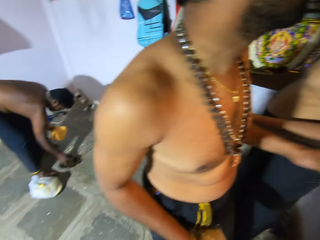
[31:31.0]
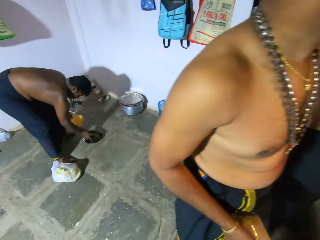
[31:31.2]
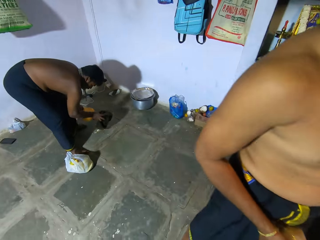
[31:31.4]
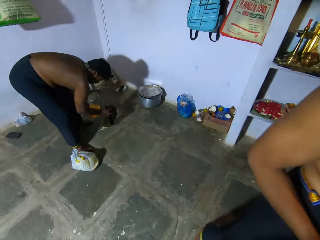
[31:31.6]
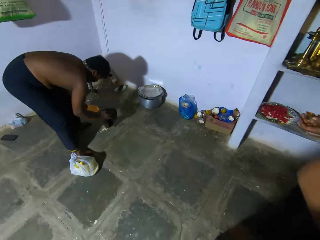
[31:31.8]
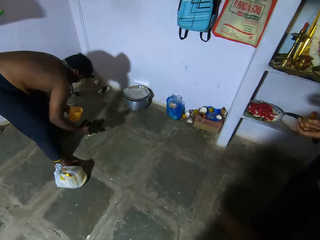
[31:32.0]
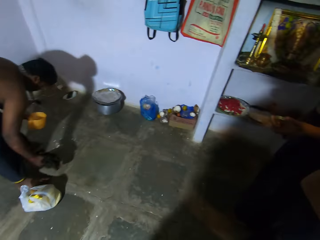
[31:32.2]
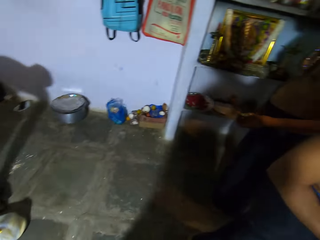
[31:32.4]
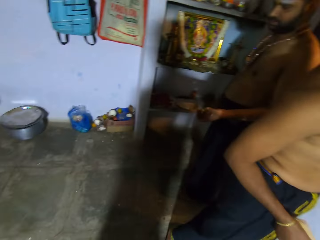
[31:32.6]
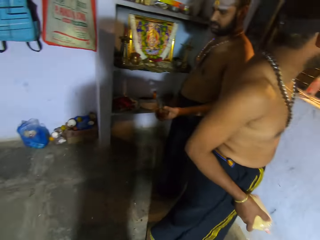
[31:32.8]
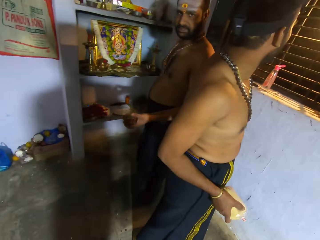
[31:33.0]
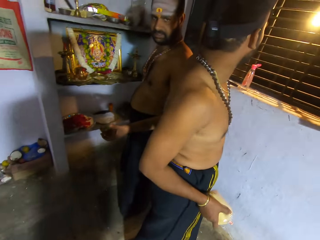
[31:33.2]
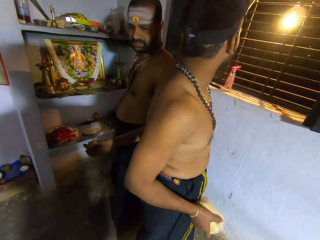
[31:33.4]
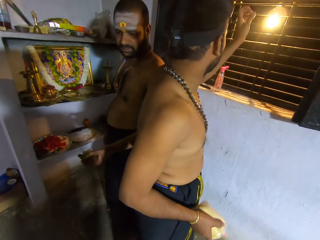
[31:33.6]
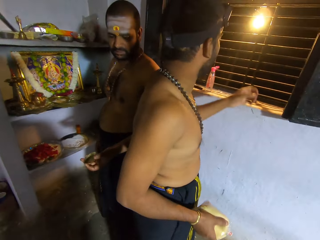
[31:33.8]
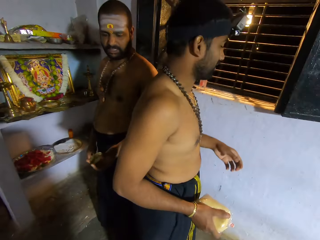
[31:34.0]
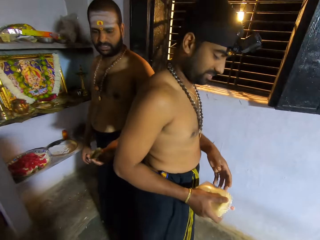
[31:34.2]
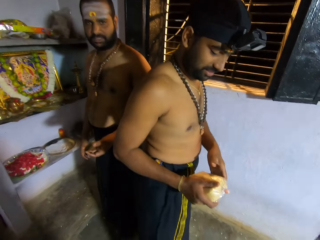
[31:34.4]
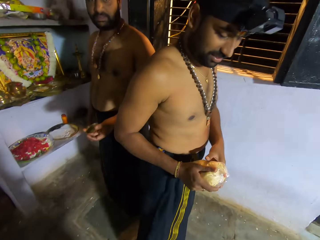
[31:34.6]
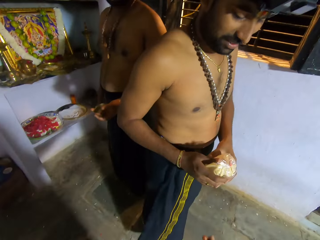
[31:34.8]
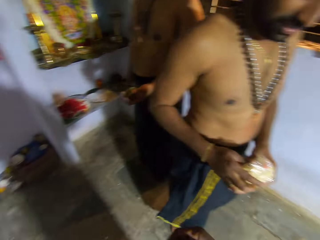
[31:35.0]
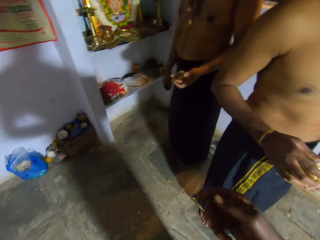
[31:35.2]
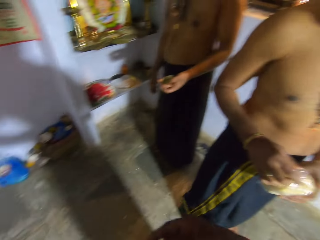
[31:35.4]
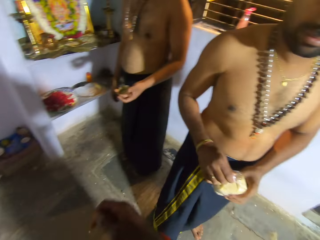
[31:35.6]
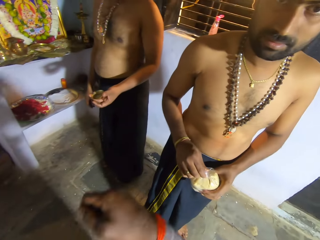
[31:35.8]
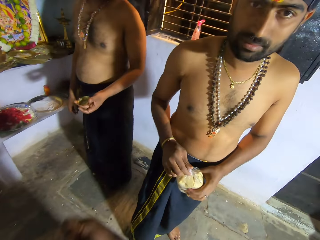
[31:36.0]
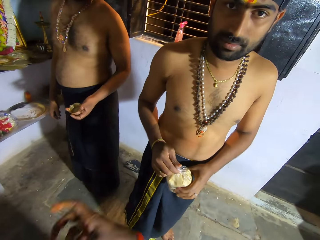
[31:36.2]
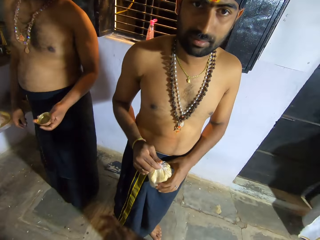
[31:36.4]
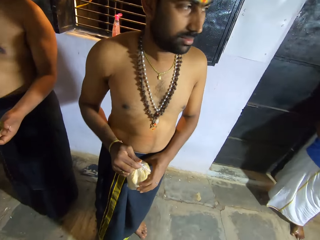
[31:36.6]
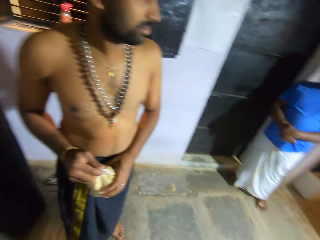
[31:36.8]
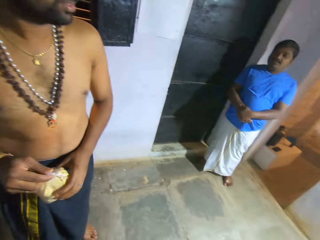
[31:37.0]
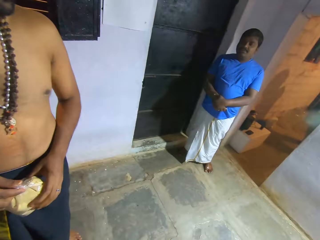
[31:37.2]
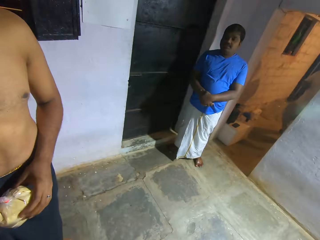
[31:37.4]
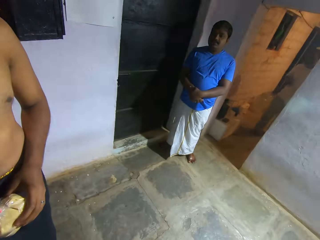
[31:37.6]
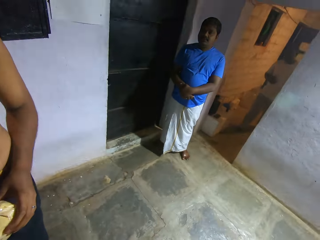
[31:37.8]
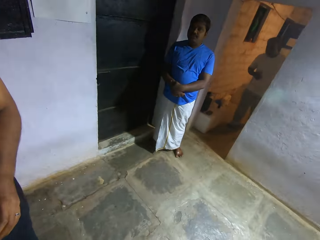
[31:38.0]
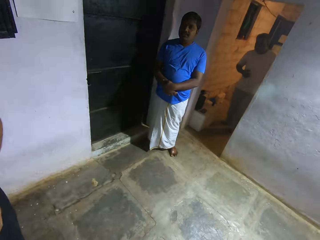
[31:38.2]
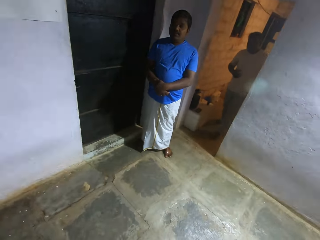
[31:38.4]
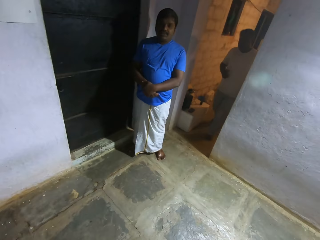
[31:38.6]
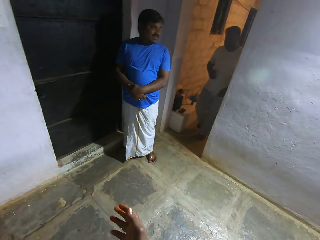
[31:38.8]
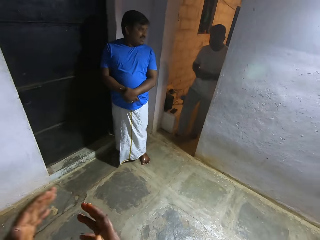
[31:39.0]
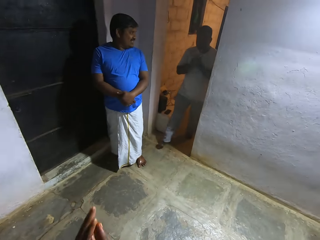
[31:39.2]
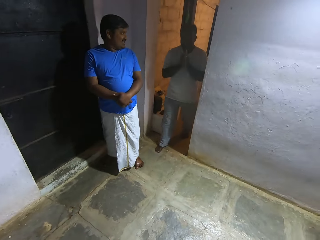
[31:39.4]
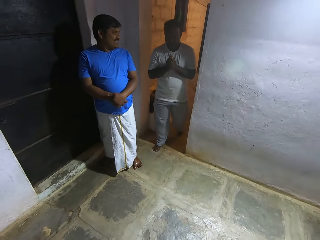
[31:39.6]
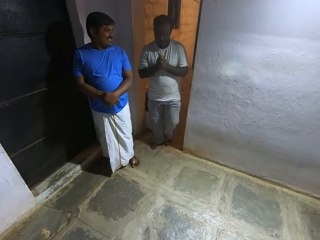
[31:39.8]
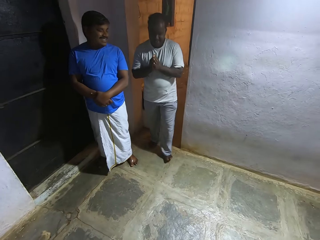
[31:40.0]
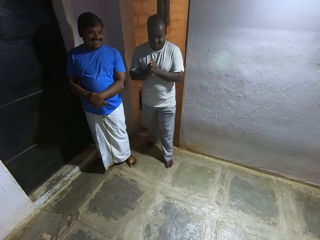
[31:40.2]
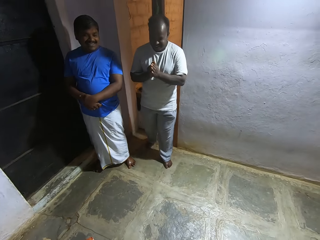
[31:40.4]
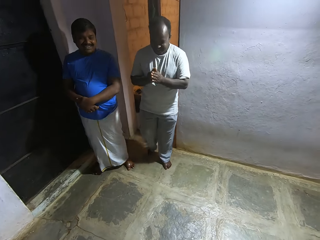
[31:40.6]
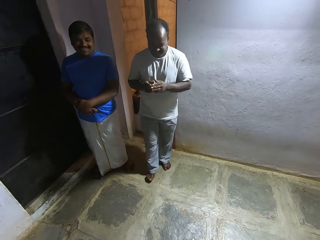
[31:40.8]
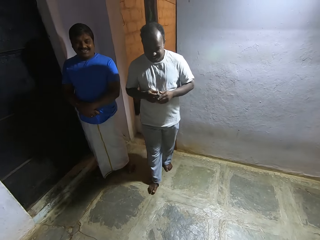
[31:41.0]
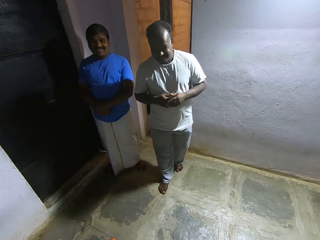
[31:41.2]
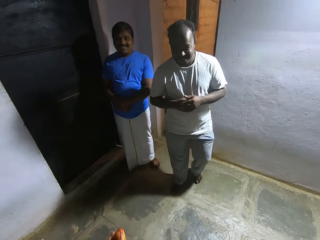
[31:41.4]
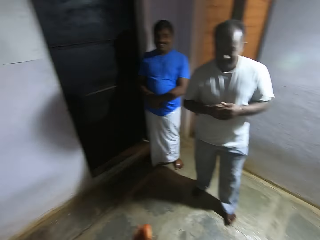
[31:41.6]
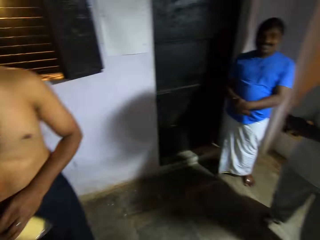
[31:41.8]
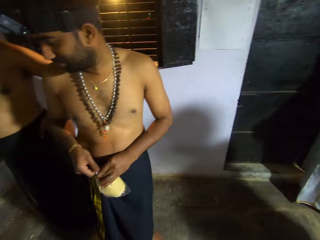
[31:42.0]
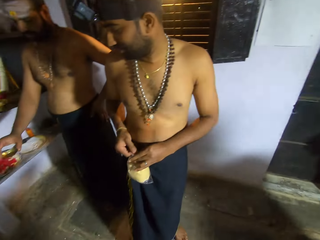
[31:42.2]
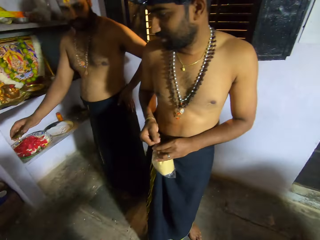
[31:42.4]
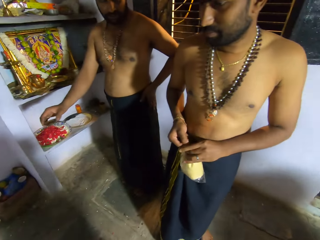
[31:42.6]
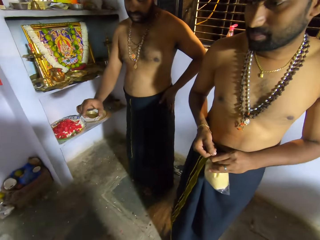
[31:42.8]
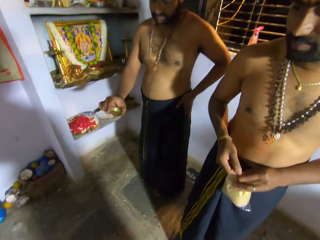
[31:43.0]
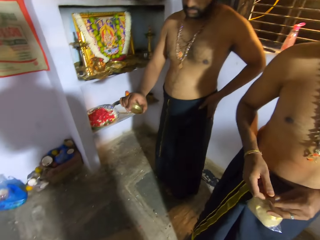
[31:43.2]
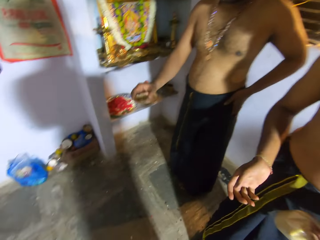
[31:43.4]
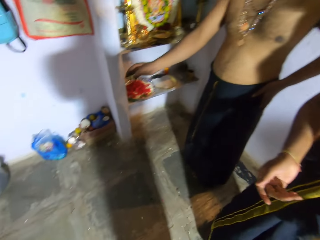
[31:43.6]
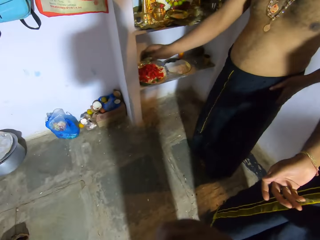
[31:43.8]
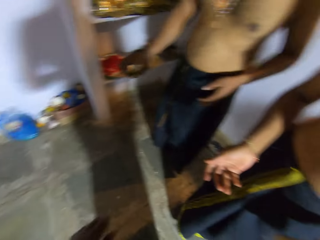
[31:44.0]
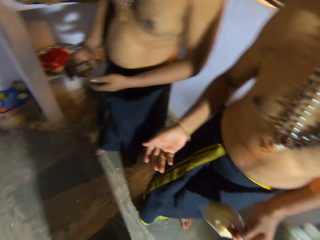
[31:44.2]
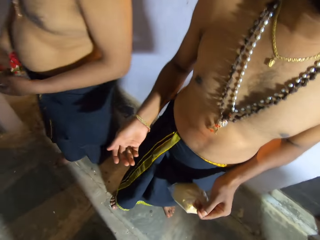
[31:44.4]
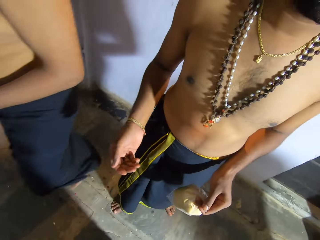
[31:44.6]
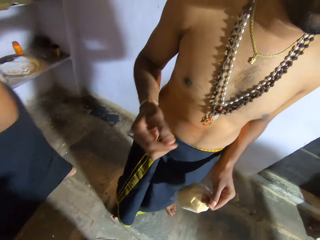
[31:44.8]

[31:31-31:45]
A man walks around. The camera wearer looks around. They interact with another man. They interact with the first man. A third man interacts with the camera wearer. A fourth man walks around. The fourth man interacts with the camera wearer. The camera wearer looks around.

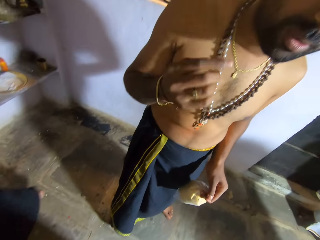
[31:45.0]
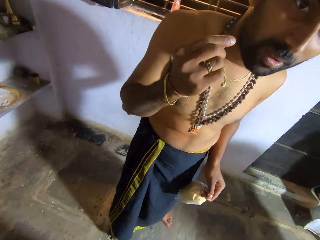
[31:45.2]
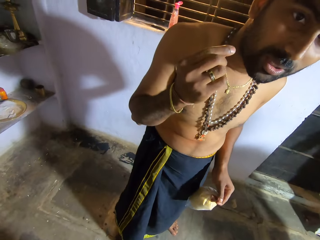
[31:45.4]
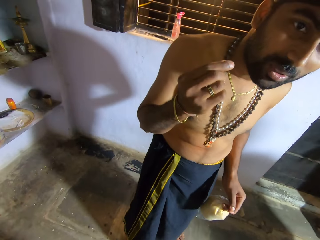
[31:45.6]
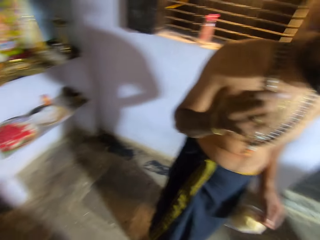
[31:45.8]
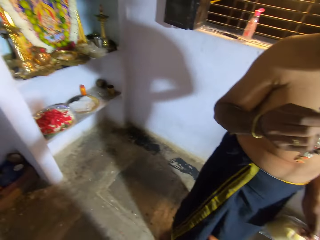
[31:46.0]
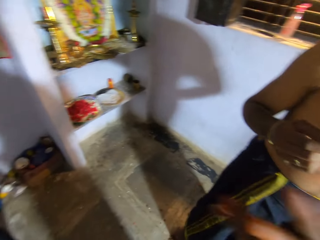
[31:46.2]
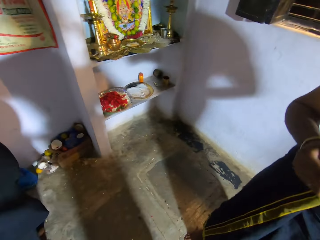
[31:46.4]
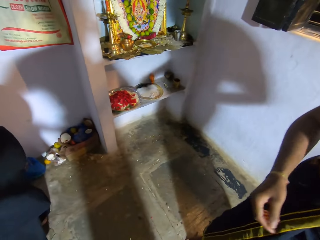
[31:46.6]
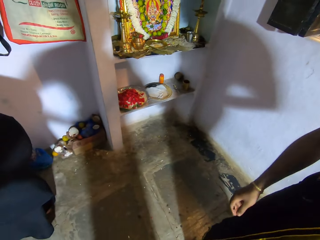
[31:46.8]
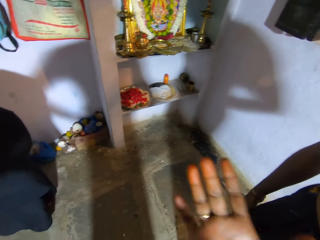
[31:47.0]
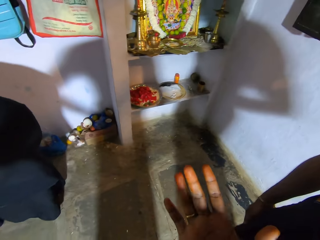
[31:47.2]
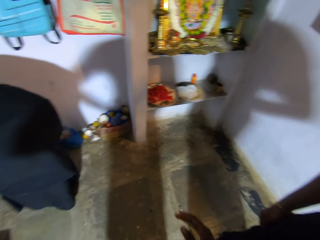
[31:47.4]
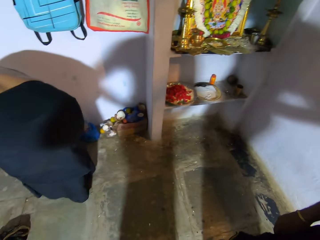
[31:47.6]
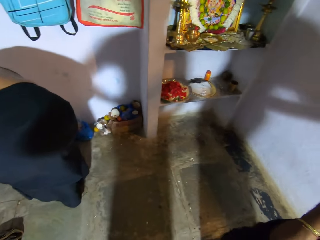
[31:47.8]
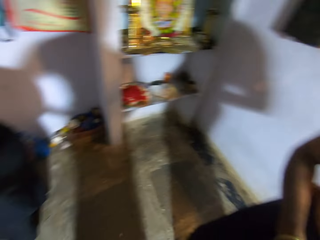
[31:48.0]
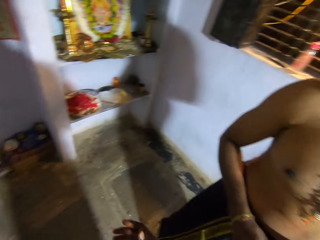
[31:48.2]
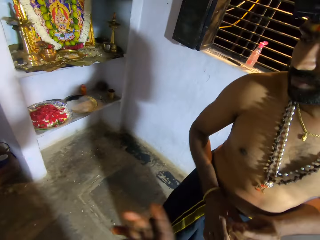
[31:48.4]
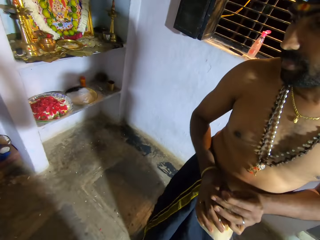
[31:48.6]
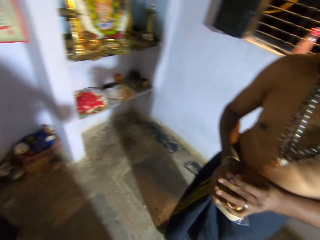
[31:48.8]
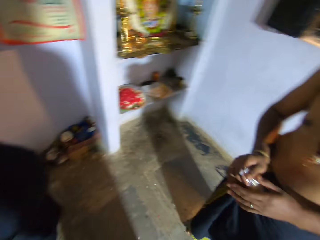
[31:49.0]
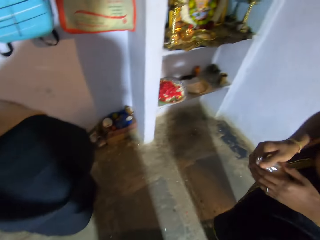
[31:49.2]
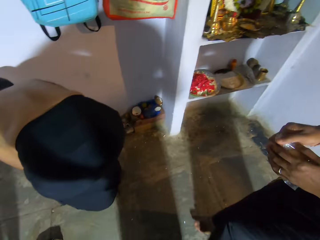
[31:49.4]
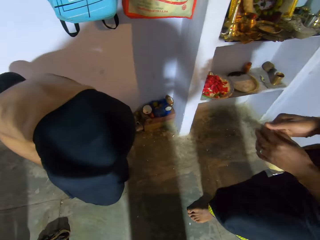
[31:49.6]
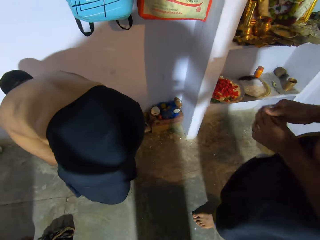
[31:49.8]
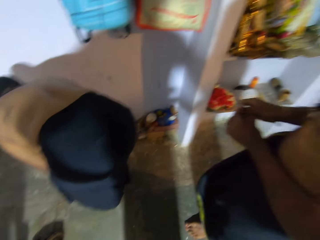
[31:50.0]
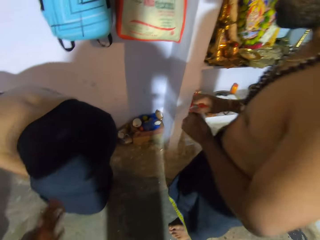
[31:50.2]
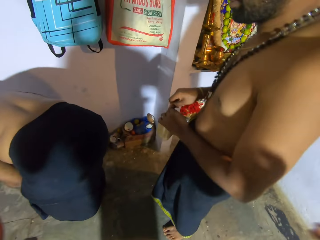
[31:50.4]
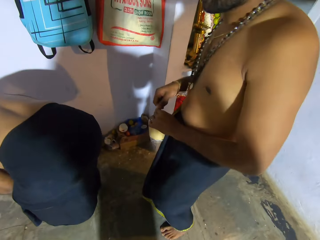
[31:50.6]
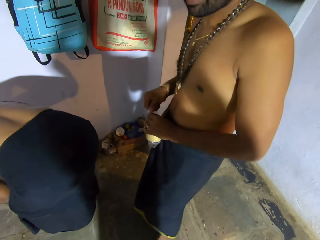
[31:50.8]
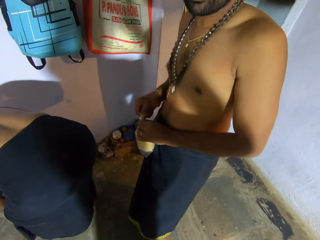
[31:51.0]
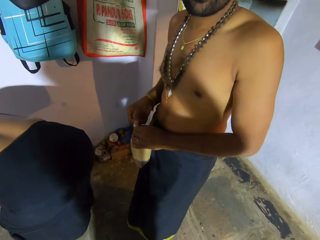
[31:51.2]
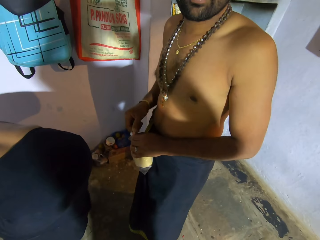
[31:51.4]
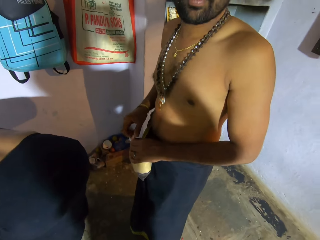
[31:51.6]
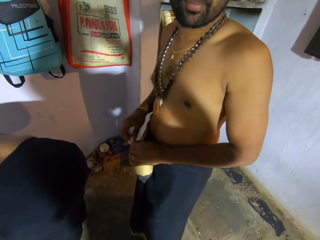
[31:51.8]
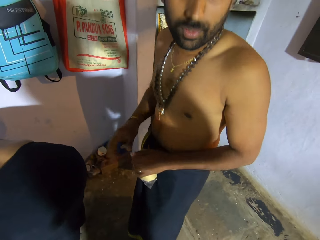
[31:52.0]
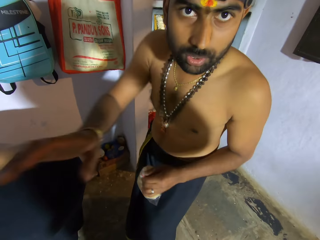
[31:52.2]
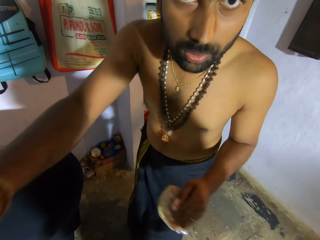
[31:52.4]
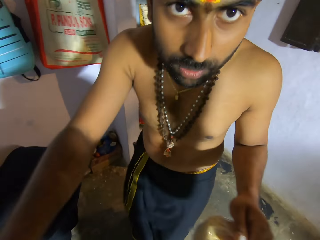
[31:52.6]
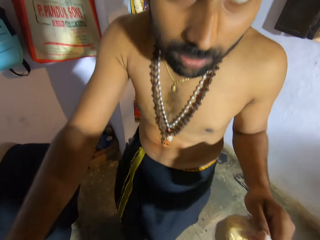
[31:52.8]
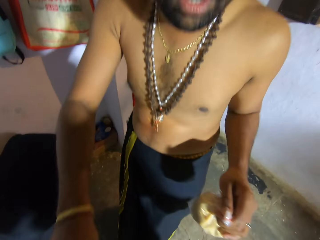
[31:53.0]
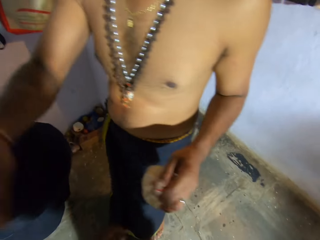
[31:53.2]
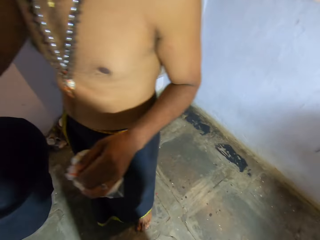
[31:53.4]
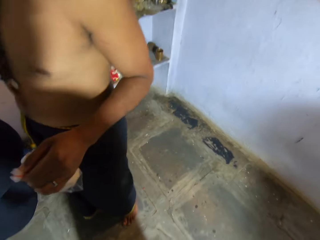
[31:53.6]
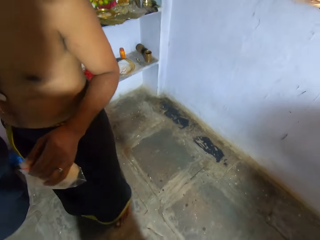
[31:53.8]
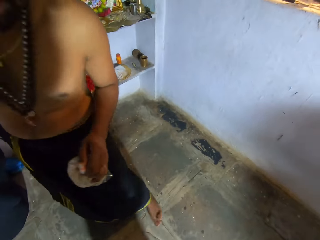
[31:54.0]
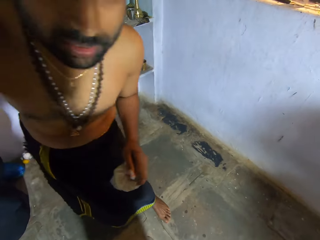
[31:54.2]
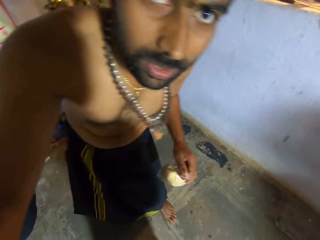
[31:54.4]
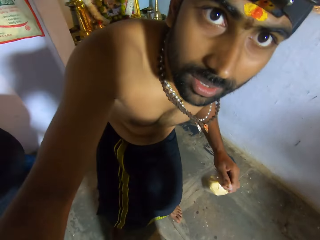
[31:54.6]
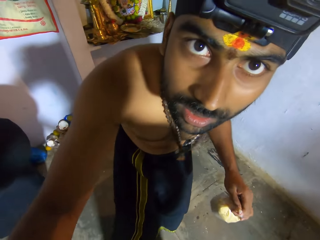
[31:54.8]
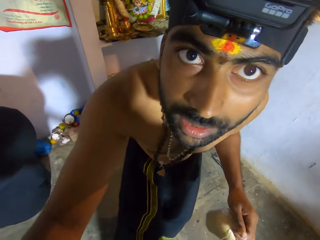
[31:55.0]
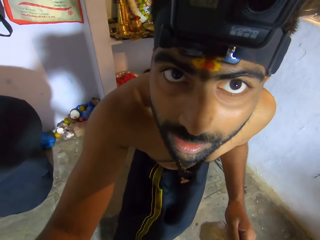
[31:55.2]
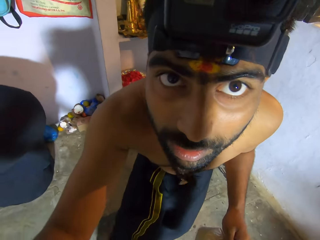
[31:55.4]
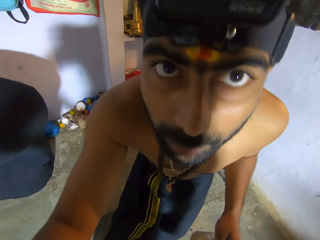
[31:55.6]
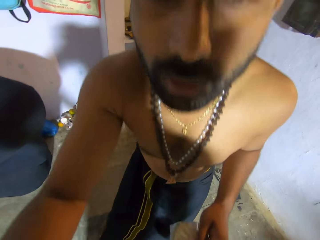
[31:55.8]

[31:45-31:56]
The camera wearer converses with a man. The man moves the hand to the face. The man walks to another person. The camera wearer moves the hand. The man opens the packet of maize. The man moves the hand up. The man stares at a third person.
